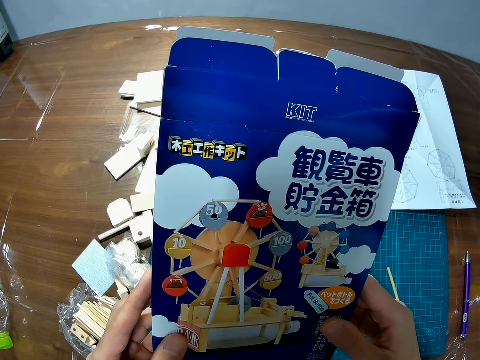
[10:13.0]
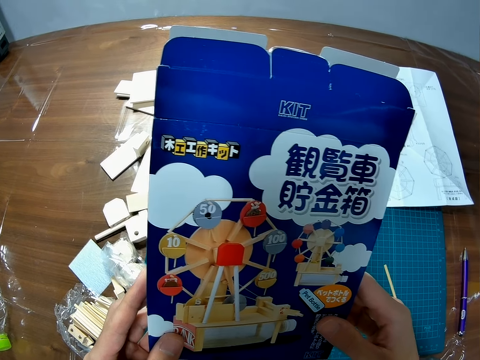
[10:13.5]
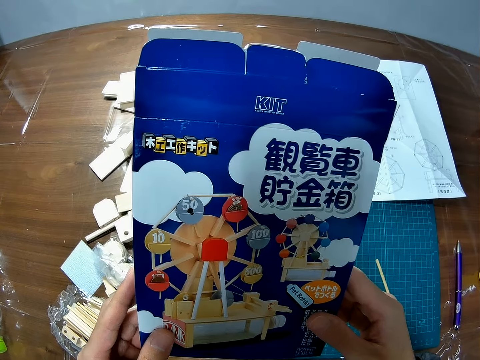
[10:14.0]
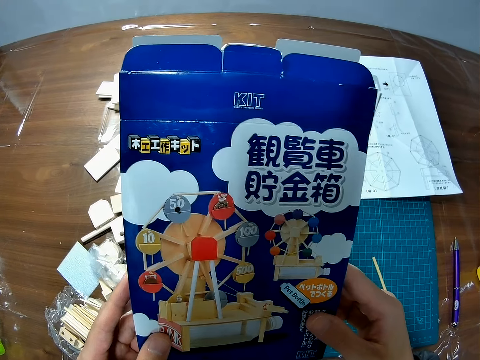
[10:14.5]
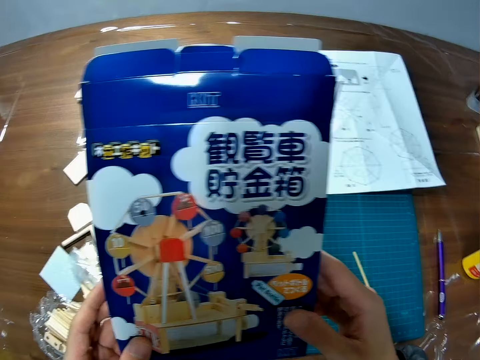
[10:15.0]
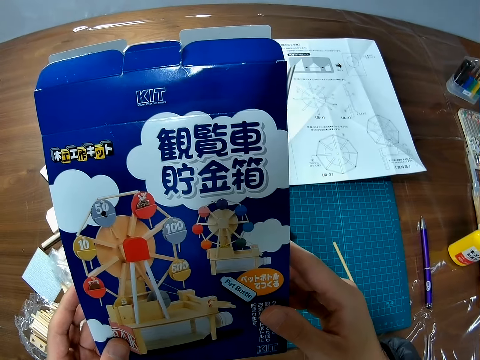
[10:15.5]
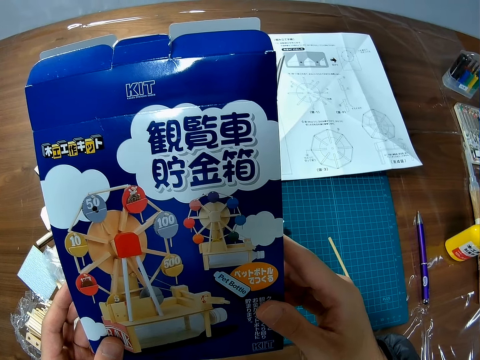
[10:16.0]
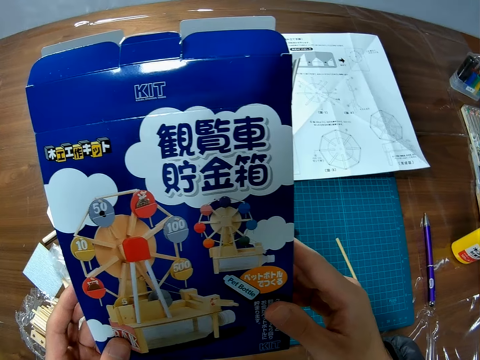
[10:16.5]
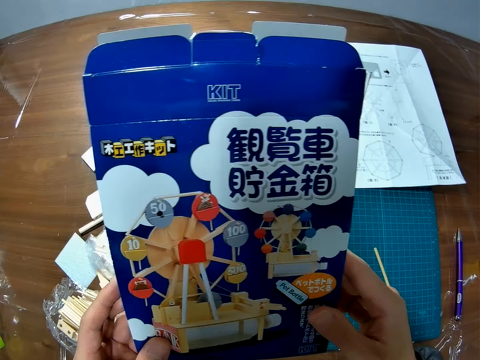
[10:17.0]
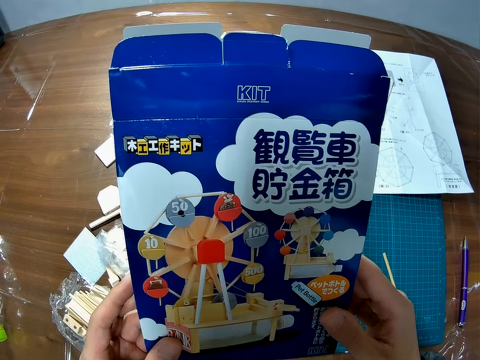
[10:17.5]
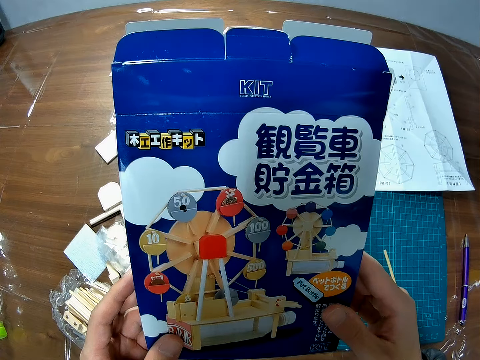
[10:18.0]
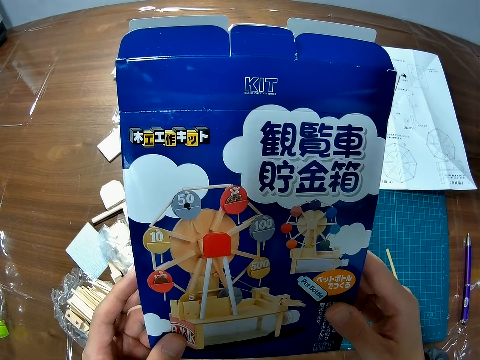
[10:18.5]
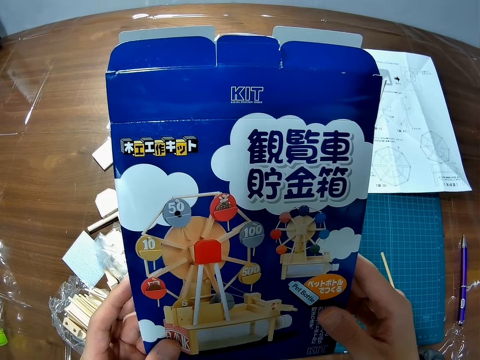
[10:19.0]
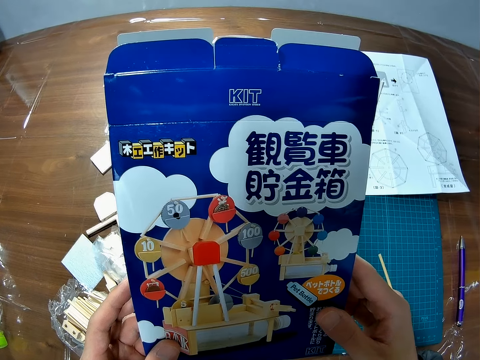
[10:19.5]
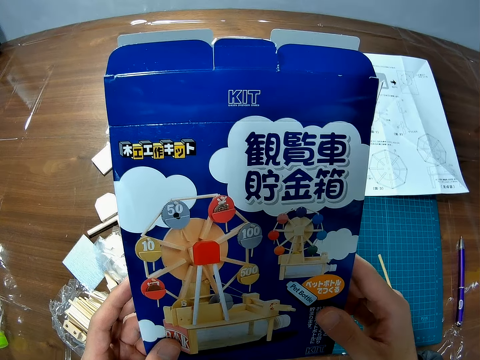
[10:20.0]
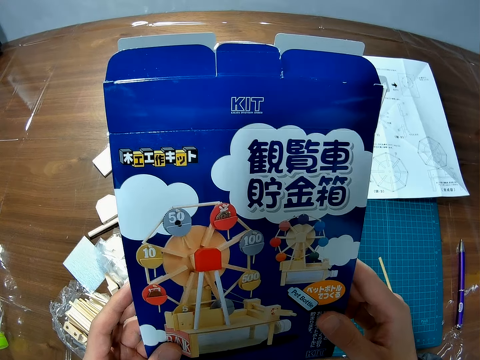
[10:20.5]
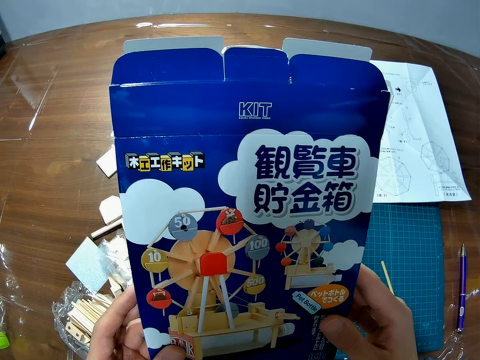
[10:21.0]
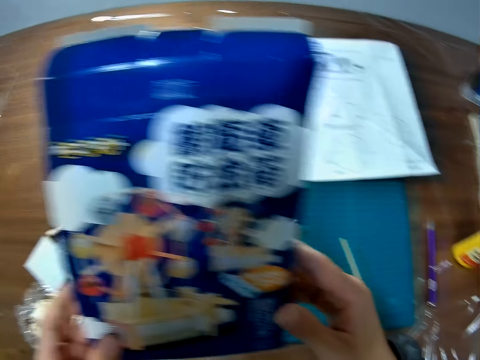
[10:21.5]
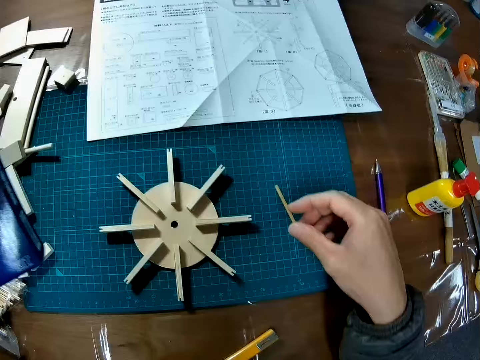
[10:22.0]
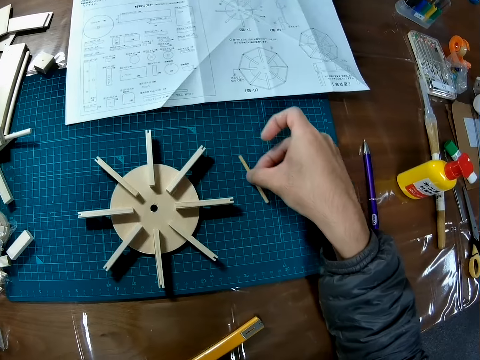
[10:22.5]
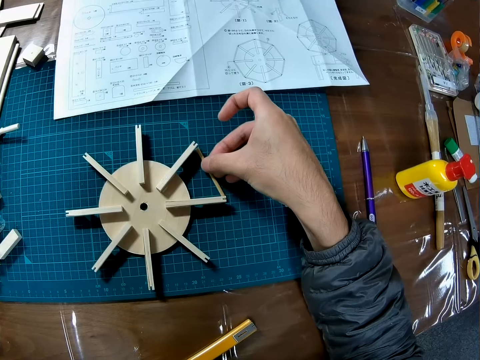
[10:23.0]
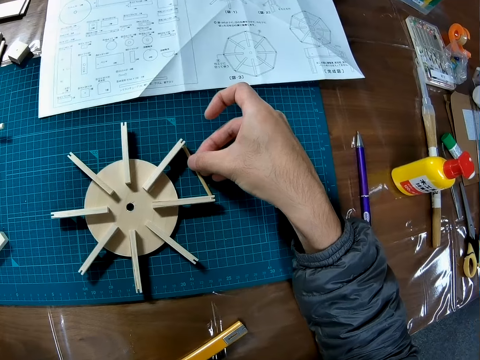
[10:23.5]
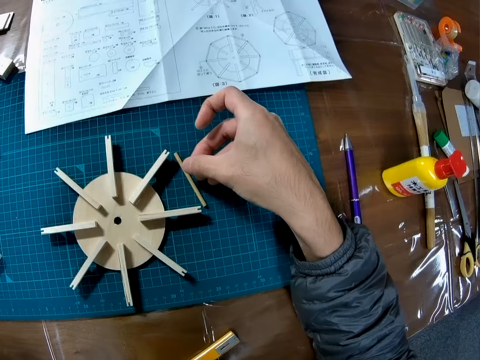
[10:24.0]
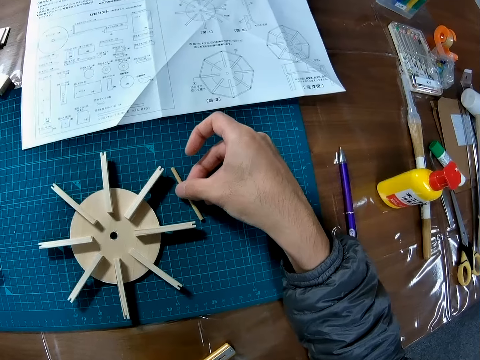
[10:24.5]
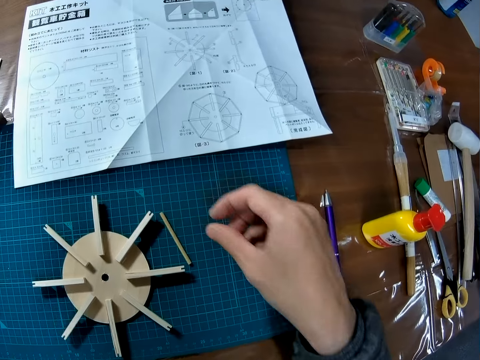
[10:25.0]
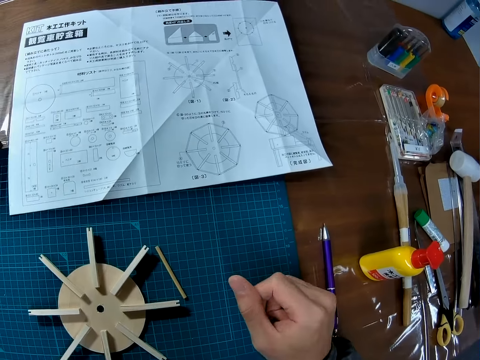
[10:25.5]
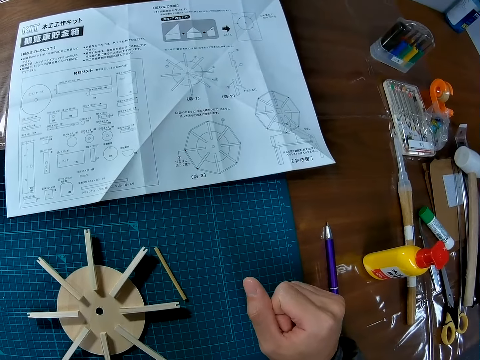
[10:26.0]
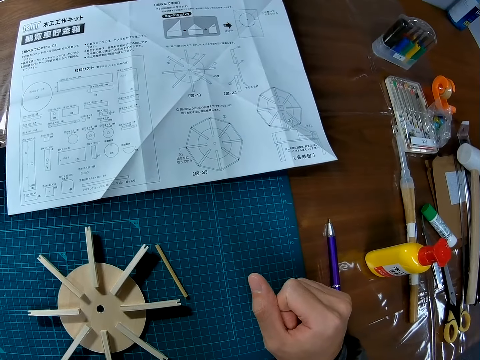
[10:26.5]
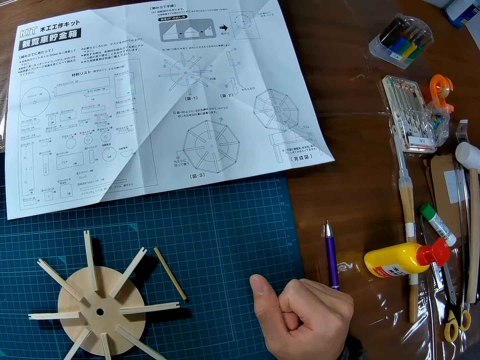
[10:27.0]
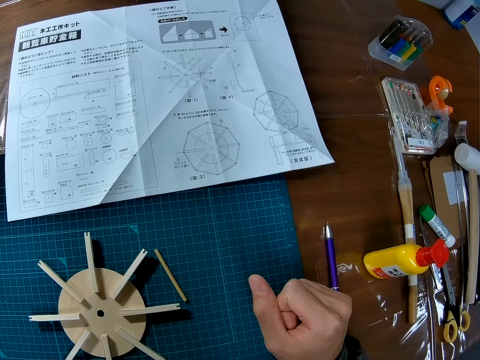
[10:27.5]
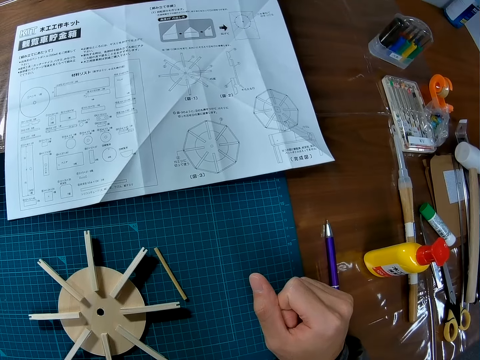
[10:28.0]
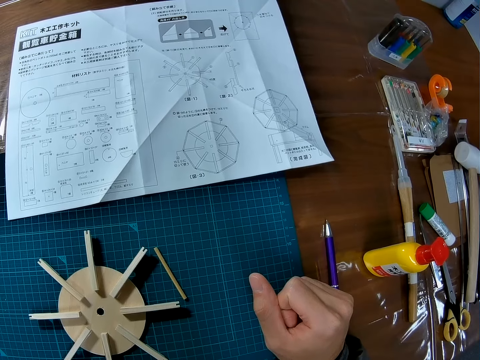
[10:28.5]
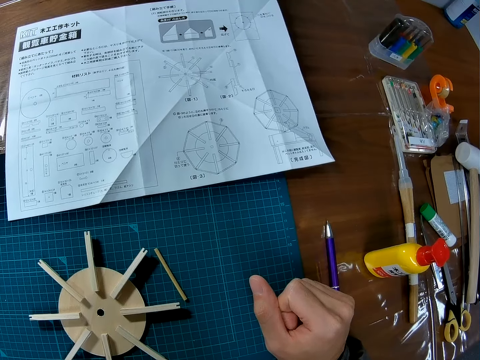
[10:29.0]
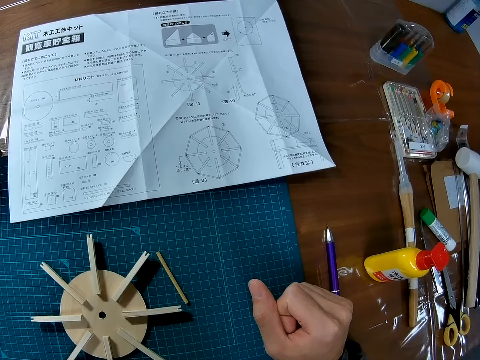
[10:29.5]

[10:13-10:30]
The camera wearer picks a piece of plastic model. They measure the piece of wood against the wooden structure. They fix the piece of plastic model on the Ferris wheel model. They place down the piece of plastic model. They look at the instructional manual paper.

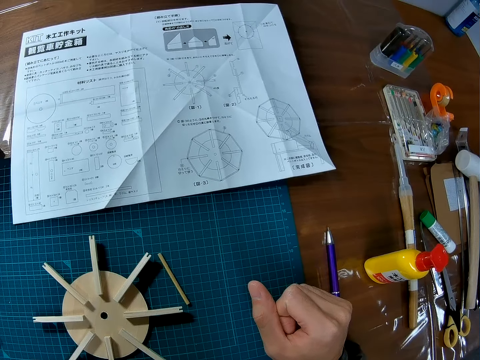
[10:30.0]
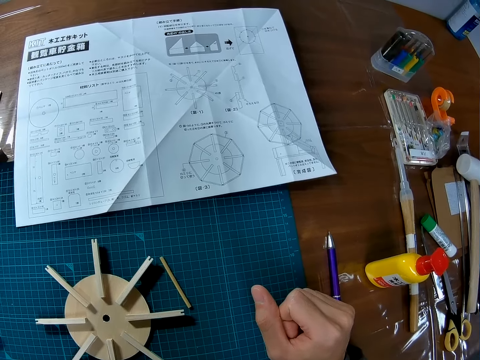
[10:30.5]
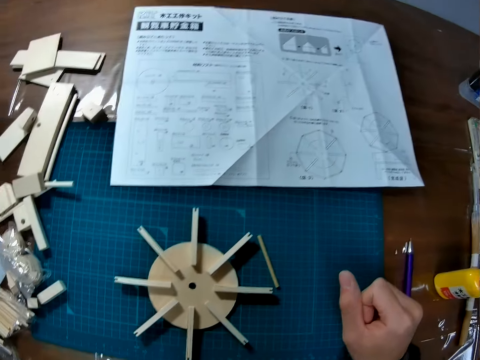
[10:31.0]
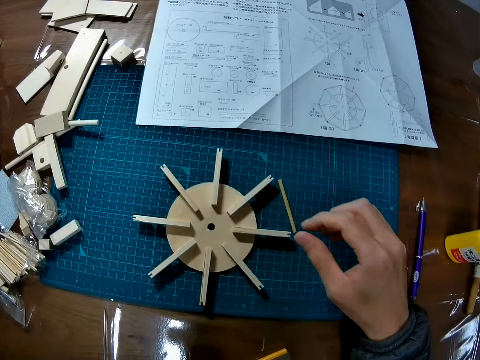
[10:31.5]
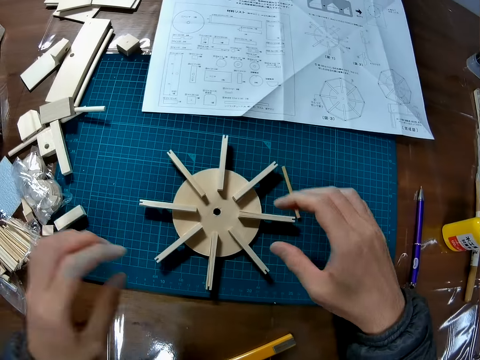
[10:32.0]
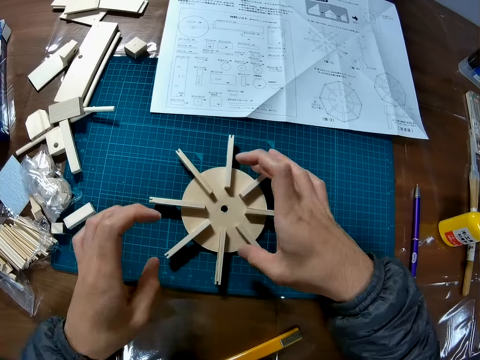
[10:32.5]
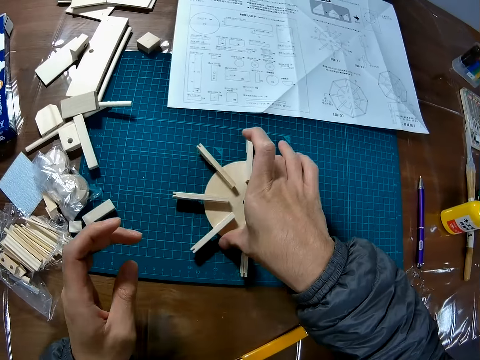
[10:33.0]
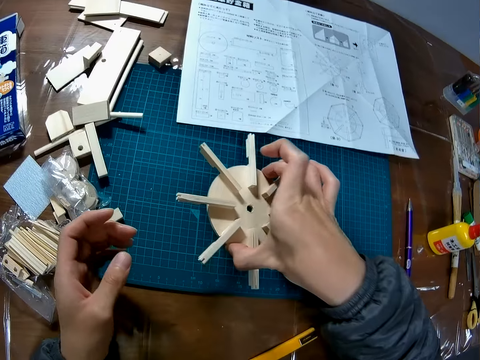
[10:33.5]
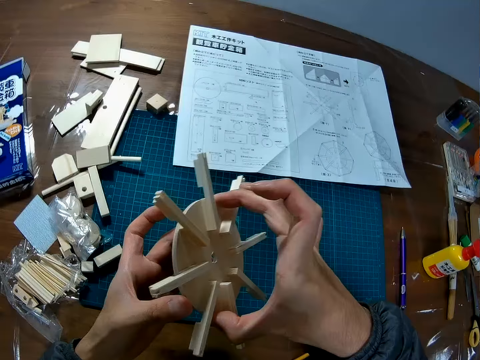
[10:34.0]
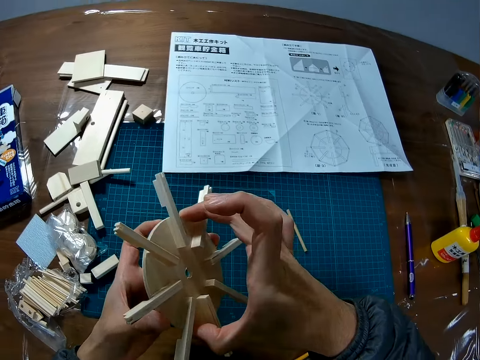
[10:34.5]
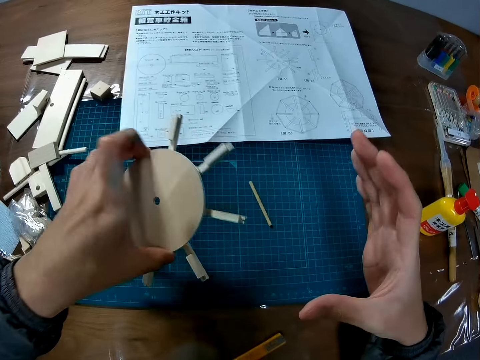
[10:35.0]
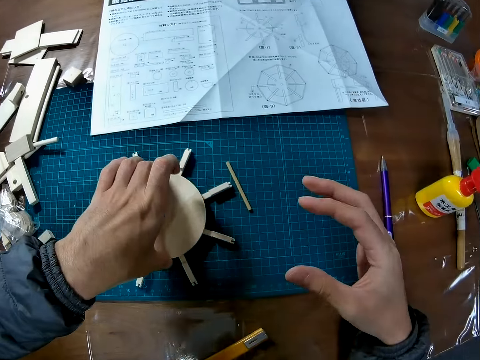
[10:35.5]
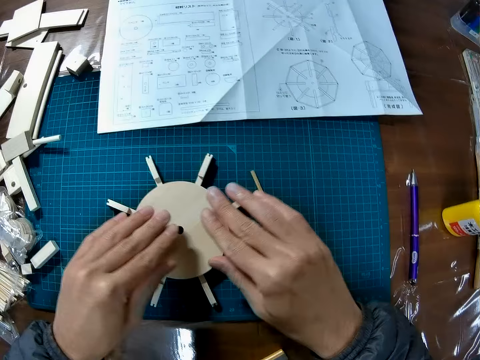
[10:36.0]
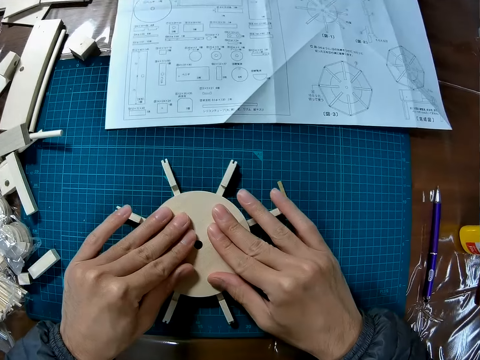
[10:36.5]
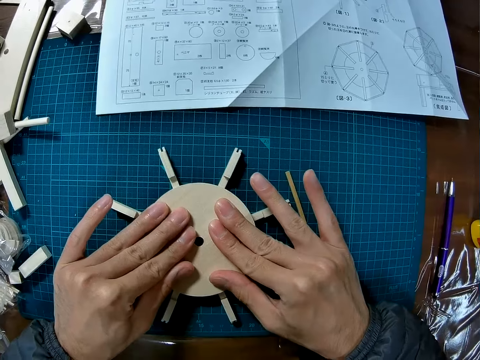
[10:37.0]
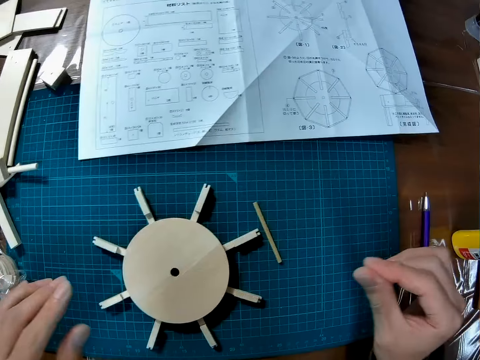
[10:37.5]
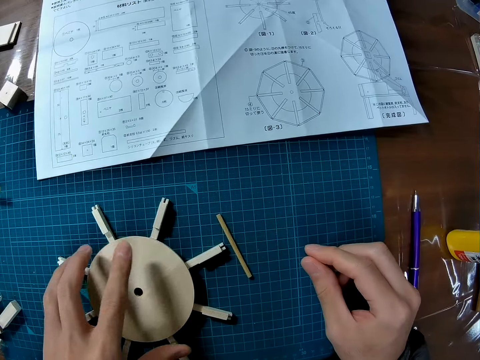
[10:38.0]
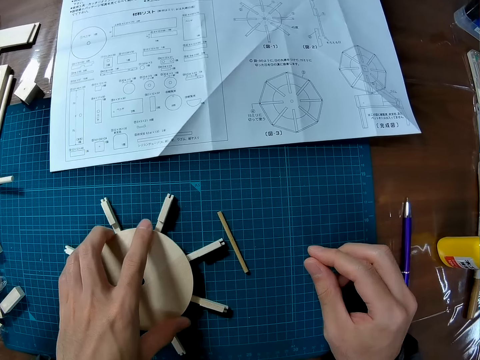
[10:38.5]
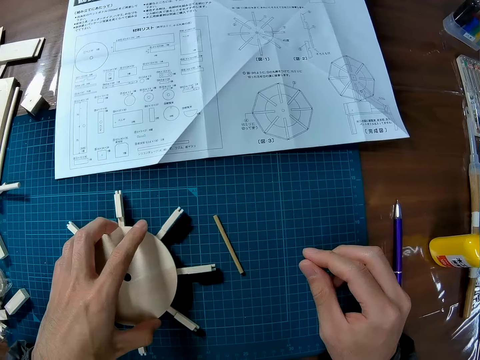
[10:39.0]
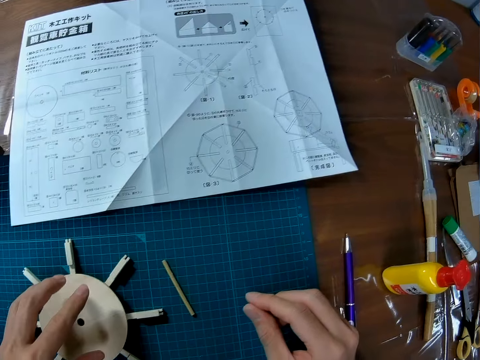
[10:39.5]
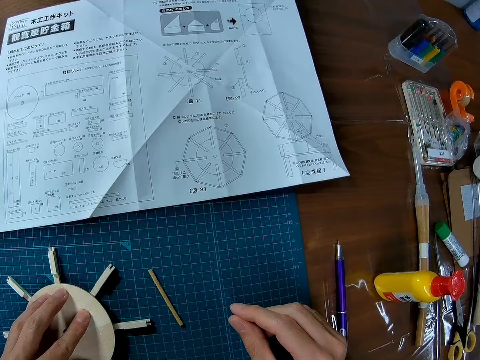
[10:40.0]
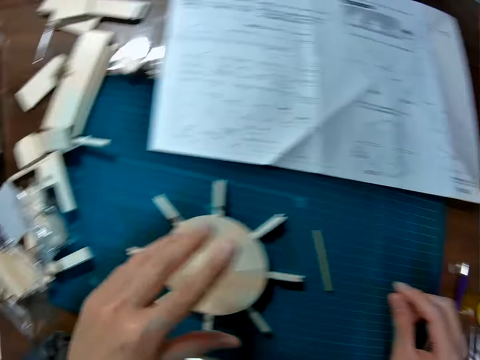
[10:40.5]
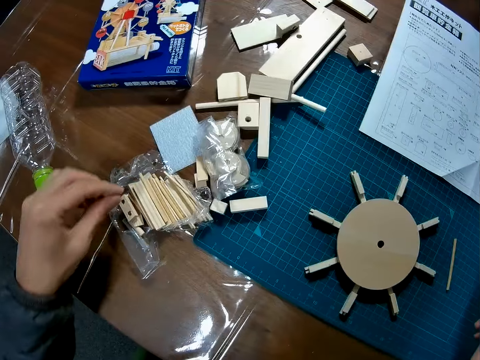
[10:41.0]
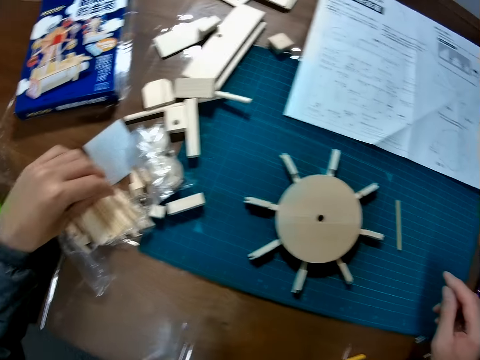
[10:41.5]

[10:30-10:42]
The camera wearer picks up the wooden structure or Ferris wheel model from the cutting mat. They turn down the Ferris wheel model. They drop the wooden structure on the cutting mat and adjust the wooden structure.
